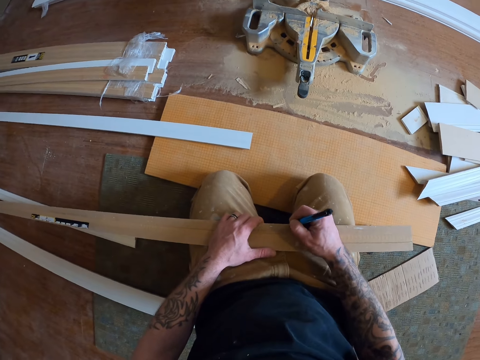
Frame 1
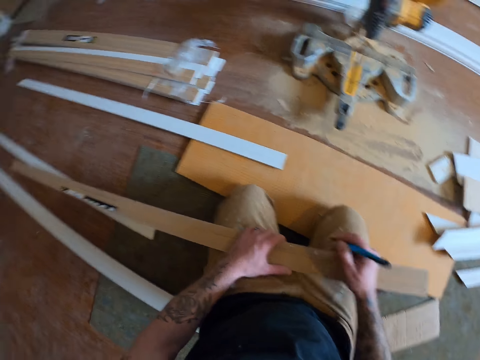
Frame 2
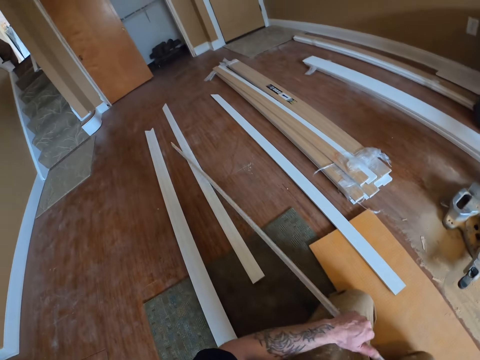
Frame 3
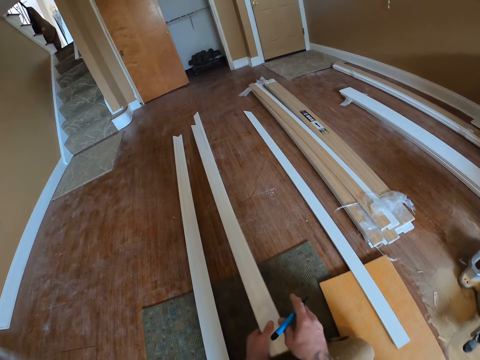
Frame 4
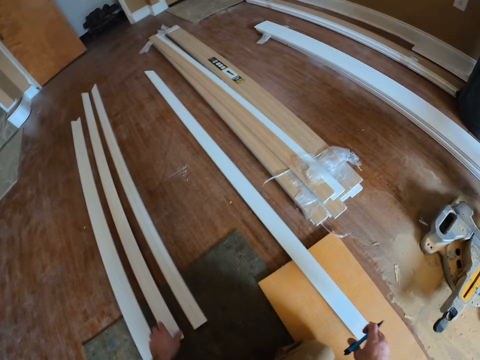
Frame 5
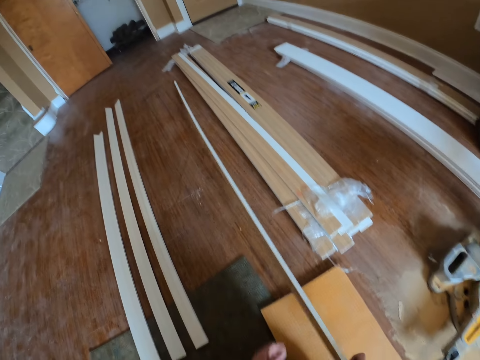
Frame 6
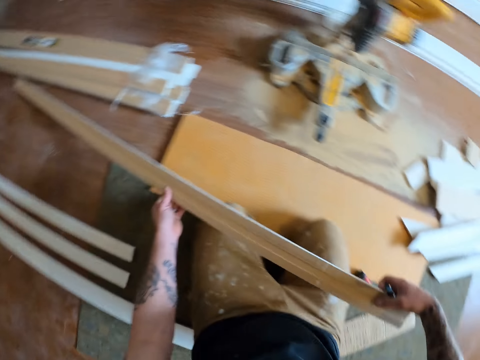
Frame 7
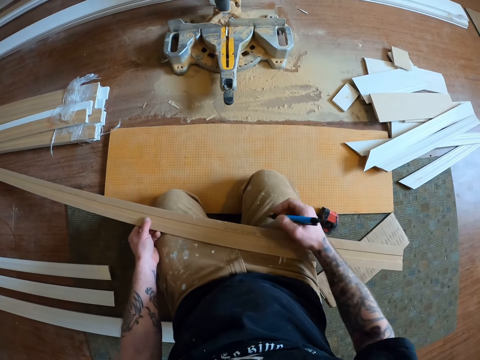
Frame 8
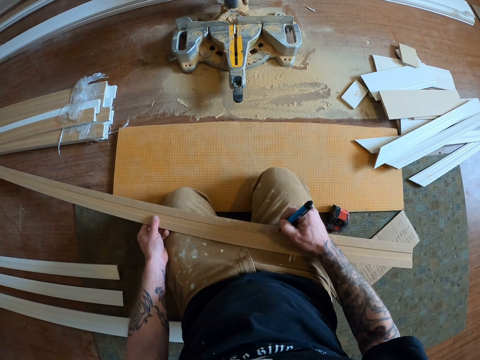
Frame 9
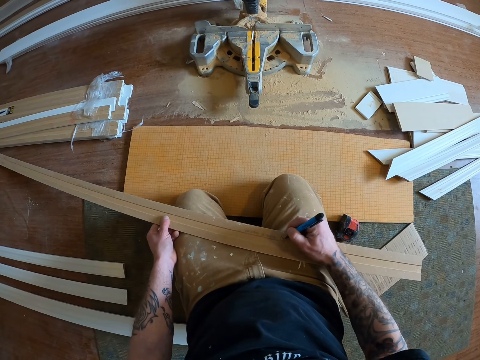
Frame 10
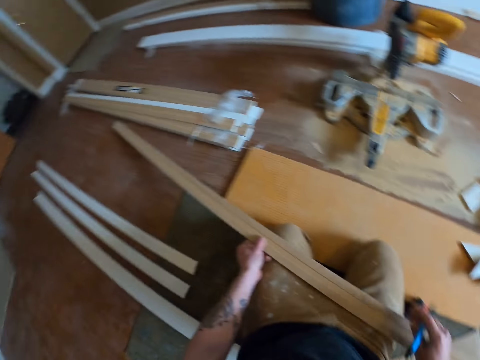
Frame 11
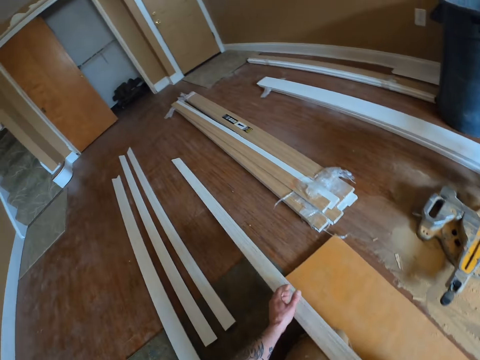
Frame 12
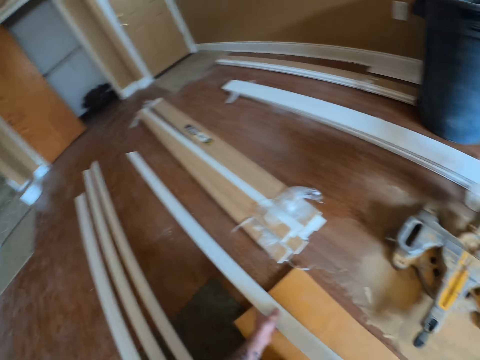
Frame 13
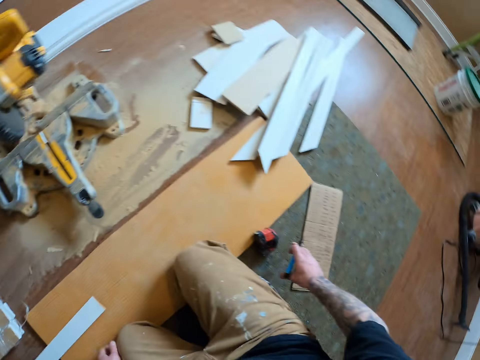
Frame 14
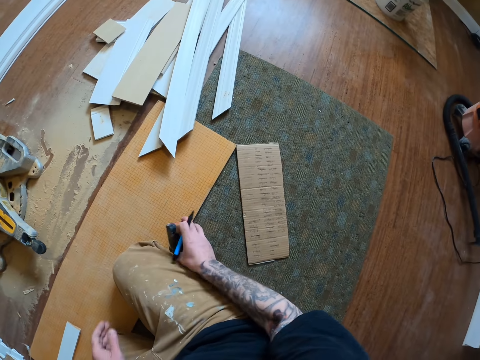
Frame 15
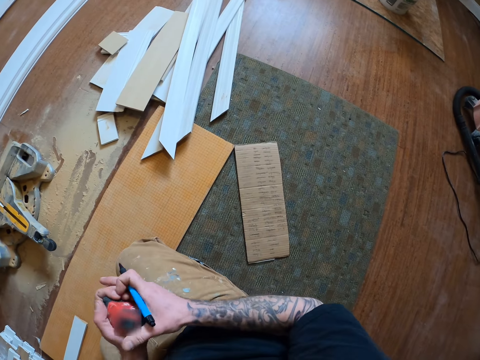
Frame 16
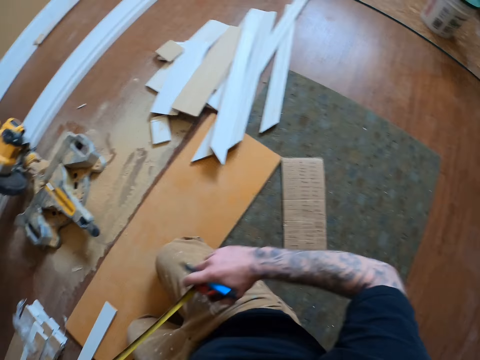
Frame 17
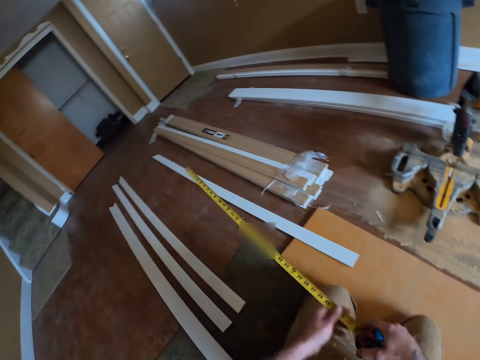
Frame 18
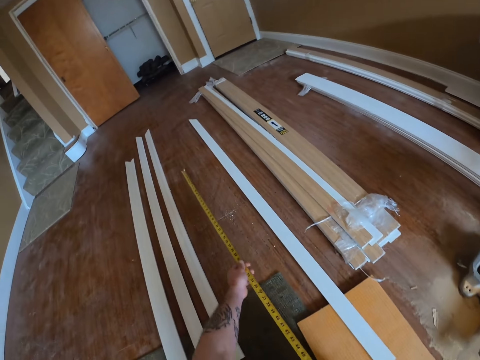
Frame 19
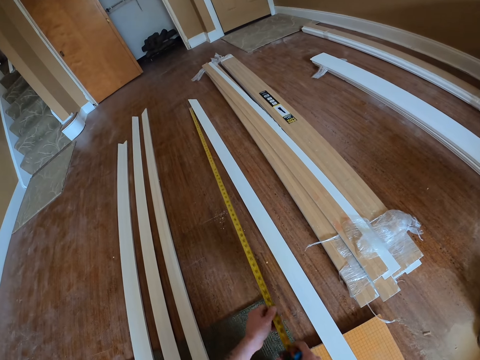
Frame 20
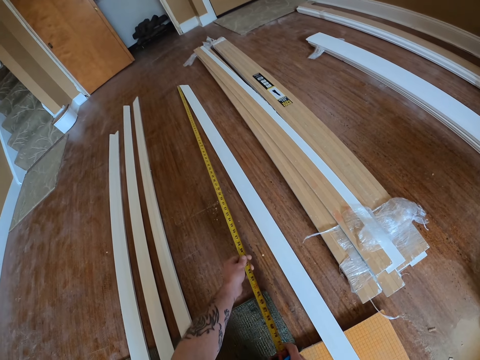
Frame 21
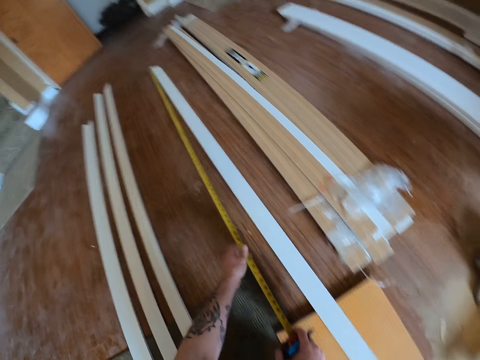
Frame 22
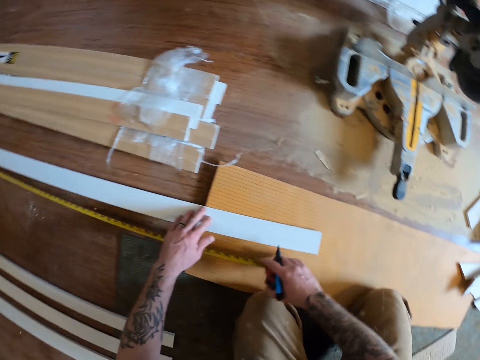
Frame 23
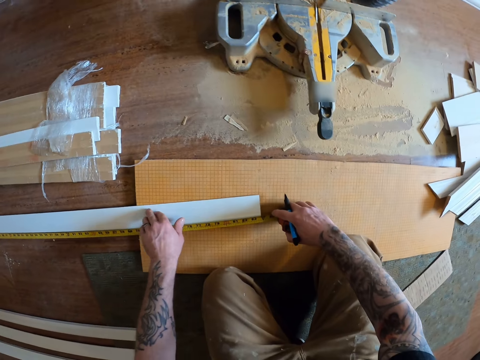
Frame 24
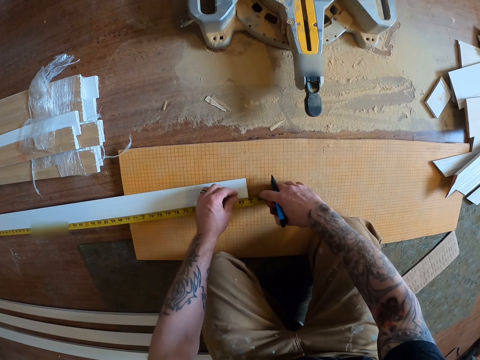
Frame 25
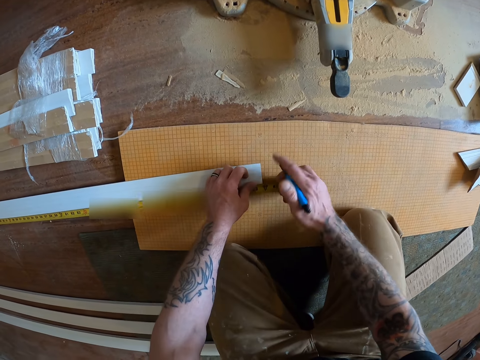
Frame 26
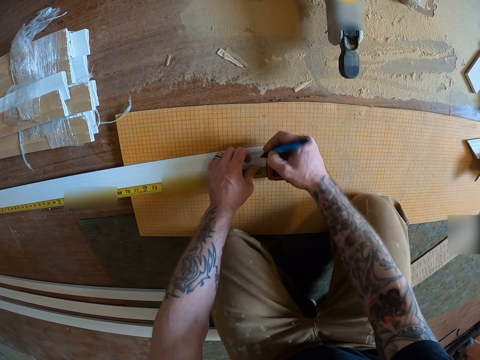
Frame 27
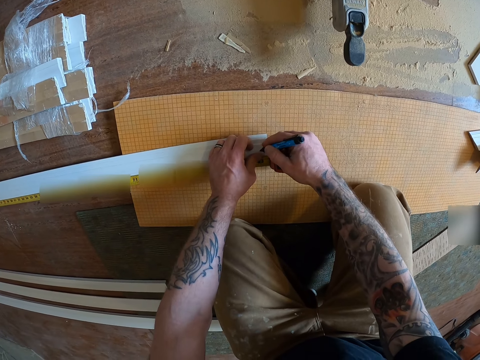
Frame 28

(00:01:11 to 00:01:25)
The camera wearer writes on the first door frame or door casing with the ball pen. He marks a point on the door casing. He drops the first door frame on the floor in-between two other door frames. He picks up the second door frame from the floor with his right hand. He holds the door casing. He writes on the second door frame with the ball pen. He marks a point on the door casing. He puts down the door casing. He picks up the measuring tape or tape measure from the floor. He pulls the tape measure. He measures the second door frame with the measuring tape on the floor. He holds down the door casing. He marks the second door frame with the ball pen.

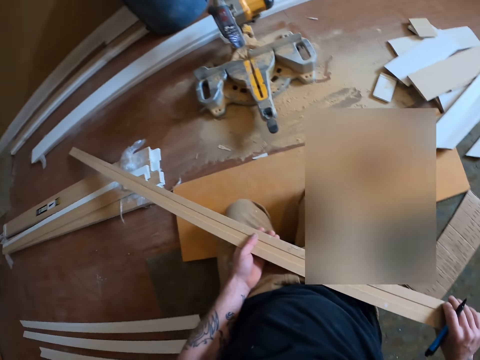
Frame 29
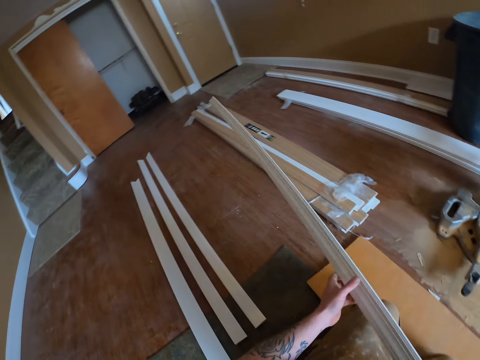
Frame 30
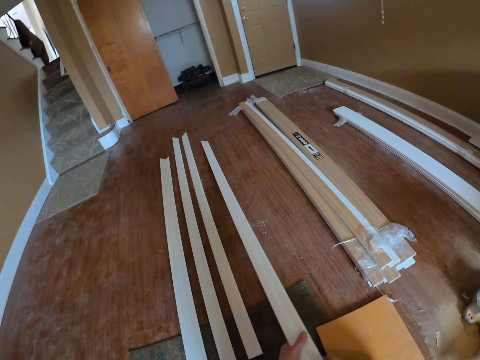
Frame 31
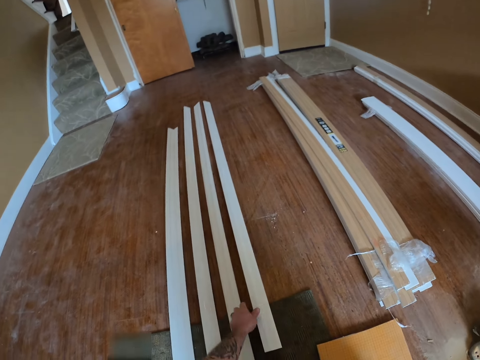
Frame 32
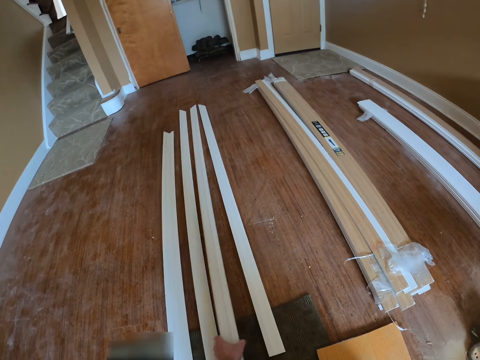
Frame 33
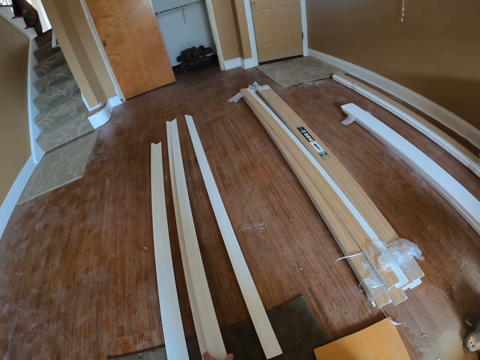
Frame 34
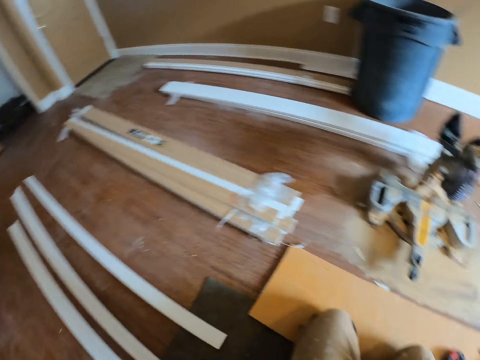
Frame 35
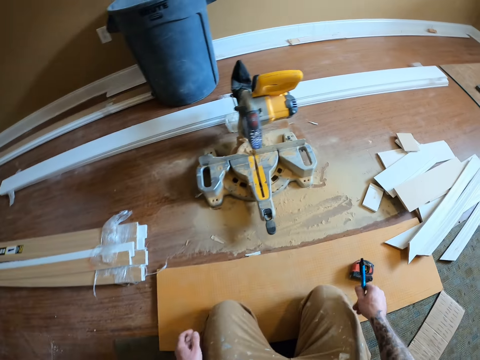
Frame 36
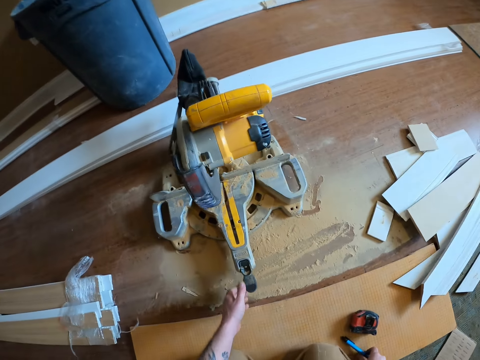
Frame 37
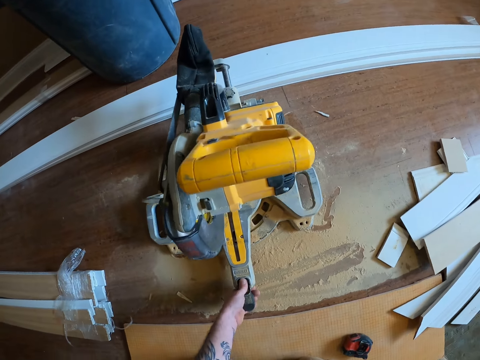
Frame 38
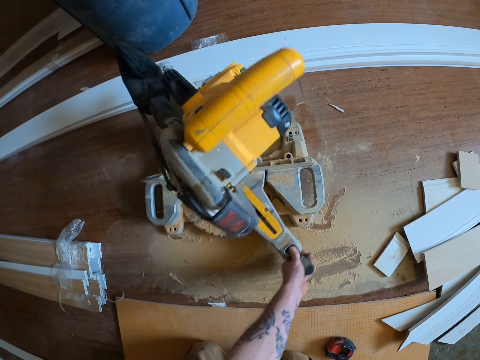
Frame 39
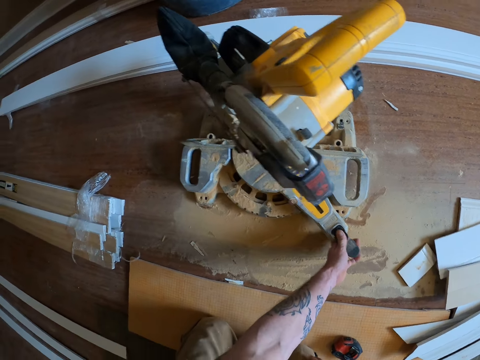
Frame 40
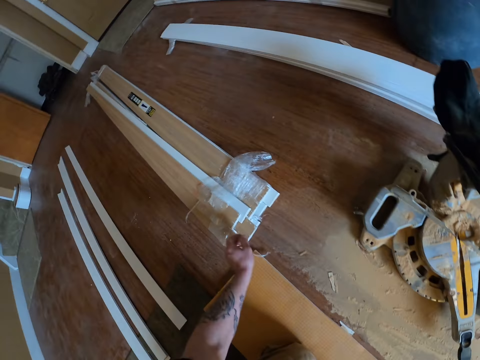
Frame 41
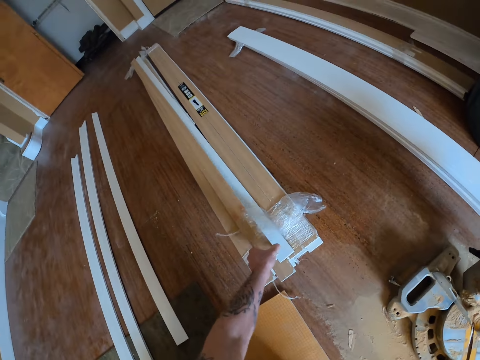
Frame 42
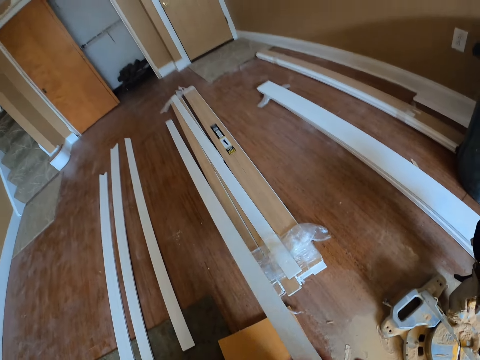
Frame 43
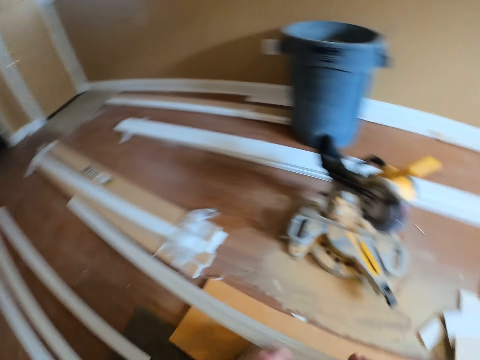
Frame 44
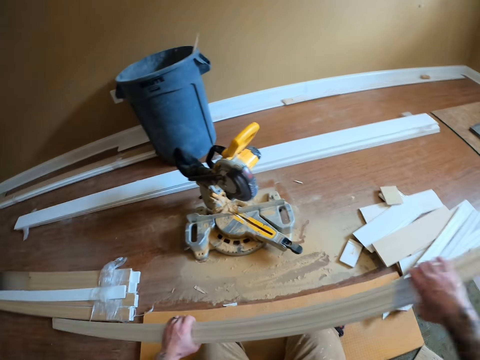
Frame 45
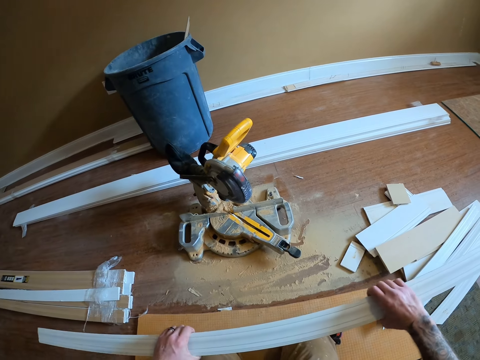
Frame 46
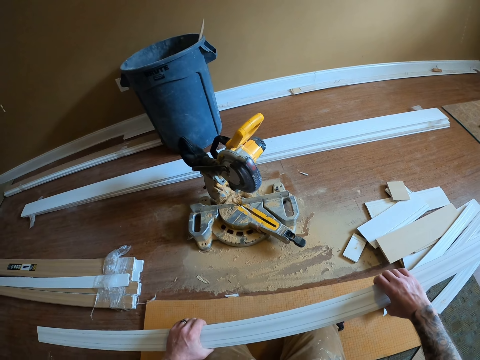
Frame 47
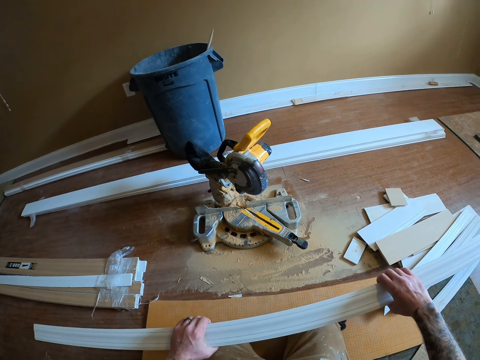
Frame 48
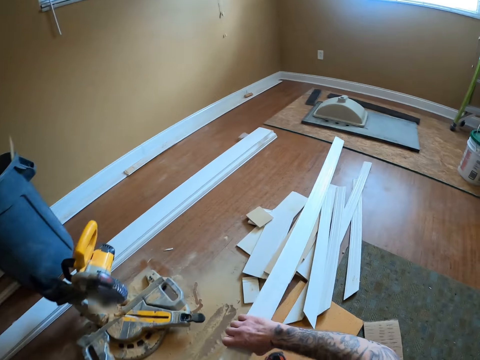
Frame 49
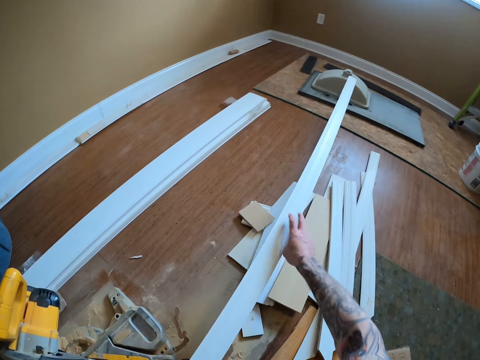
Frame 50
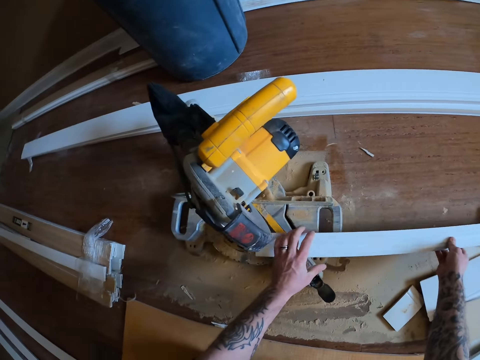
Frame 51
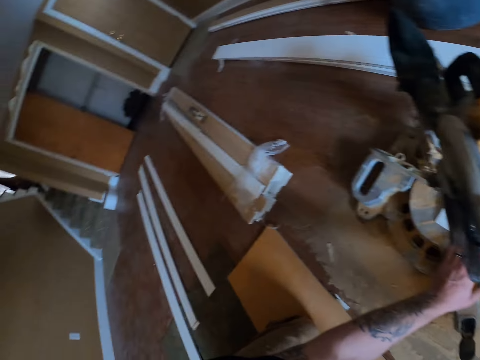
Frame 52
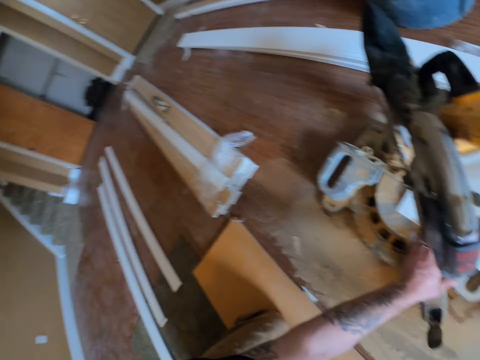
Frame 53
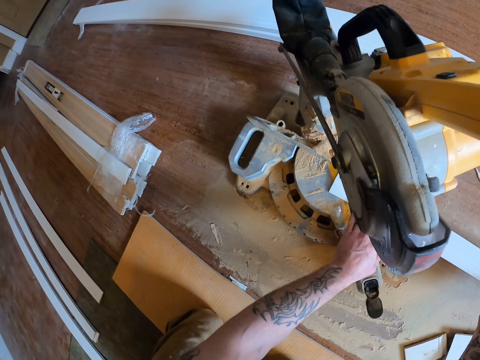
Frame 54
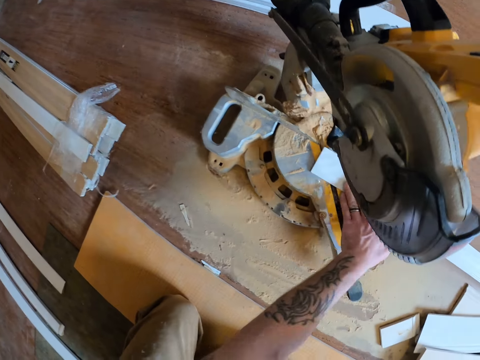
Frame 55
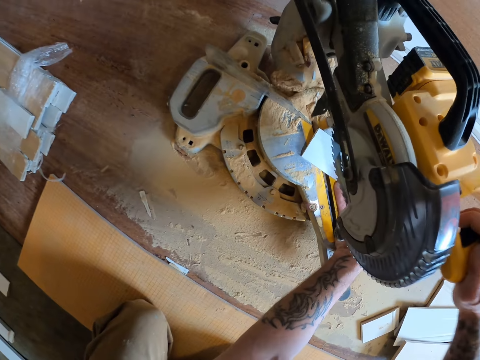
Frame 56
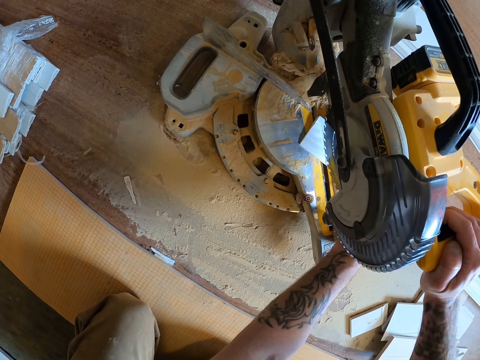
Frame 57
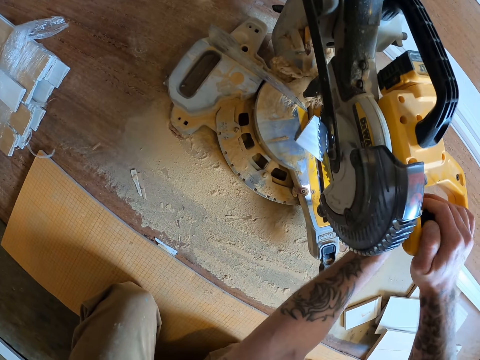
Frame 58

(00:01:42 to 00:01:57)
The camera wearer drops the second door frame or door casing beside other door frames on the floor. He holds the door casing and puts down the pen. He turns the sander with his left hand. He lifts a third door frame from the floor with his hands. He pulls the door casing. He holds the third door frame with his two hands. He cuts the third door frame with the sander. He puts the door casing on the wood cutting machine.
